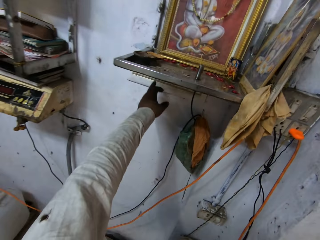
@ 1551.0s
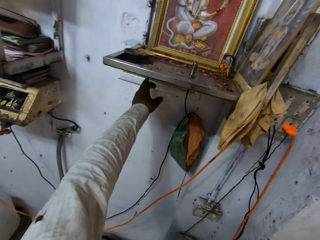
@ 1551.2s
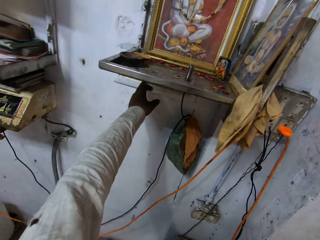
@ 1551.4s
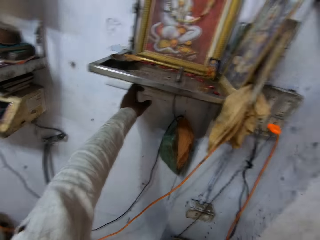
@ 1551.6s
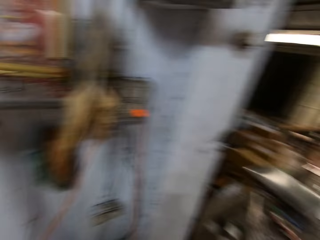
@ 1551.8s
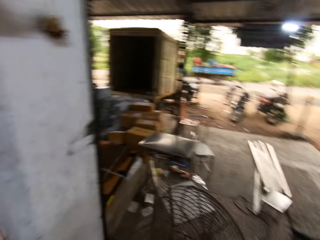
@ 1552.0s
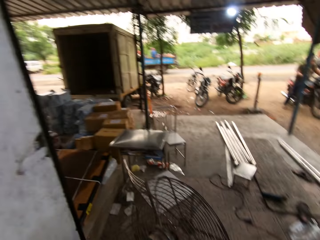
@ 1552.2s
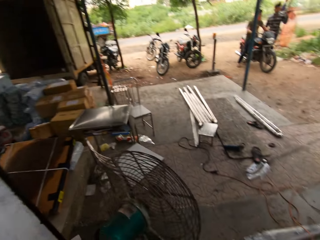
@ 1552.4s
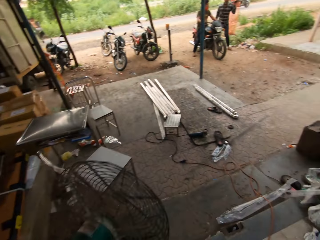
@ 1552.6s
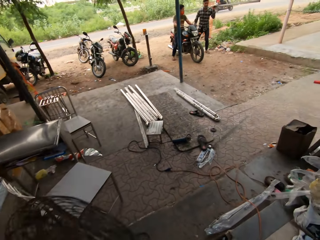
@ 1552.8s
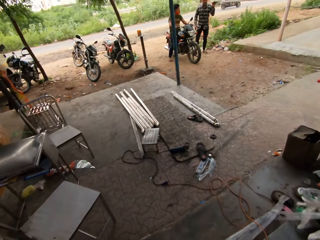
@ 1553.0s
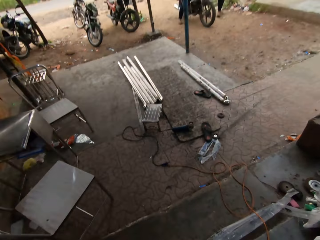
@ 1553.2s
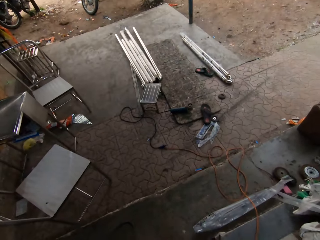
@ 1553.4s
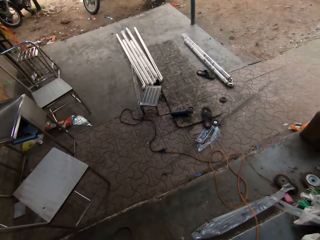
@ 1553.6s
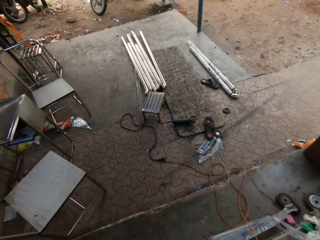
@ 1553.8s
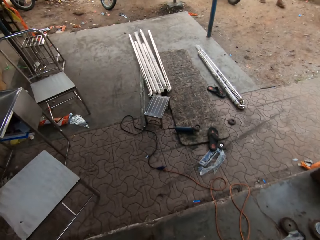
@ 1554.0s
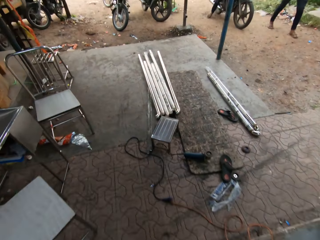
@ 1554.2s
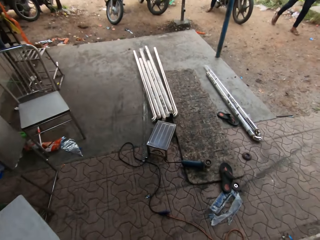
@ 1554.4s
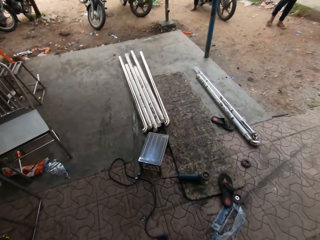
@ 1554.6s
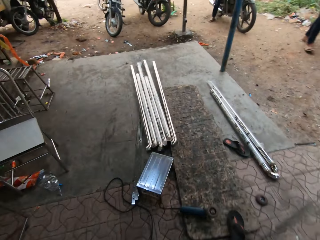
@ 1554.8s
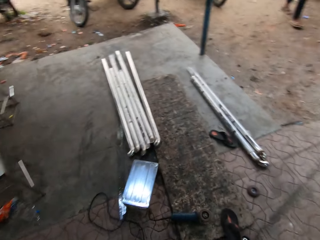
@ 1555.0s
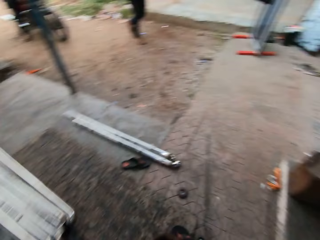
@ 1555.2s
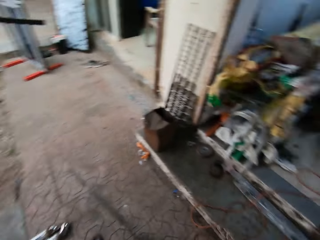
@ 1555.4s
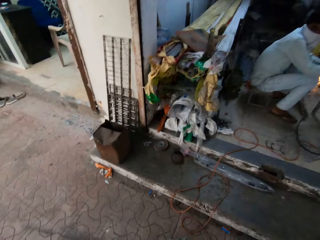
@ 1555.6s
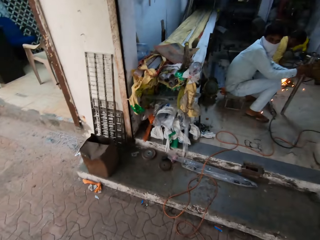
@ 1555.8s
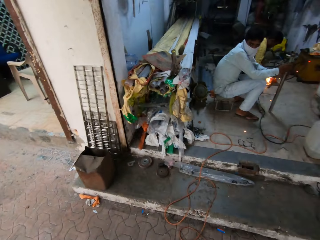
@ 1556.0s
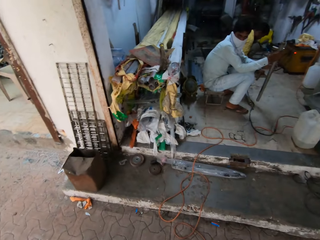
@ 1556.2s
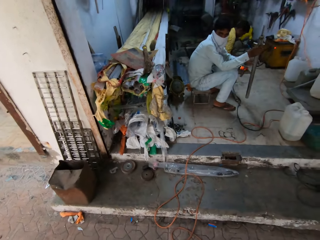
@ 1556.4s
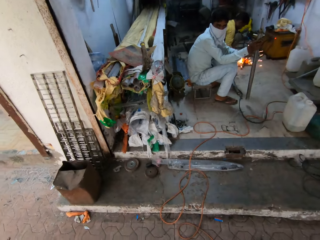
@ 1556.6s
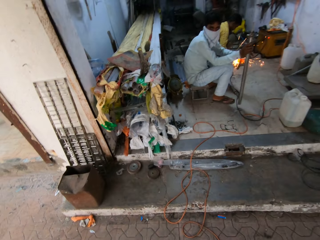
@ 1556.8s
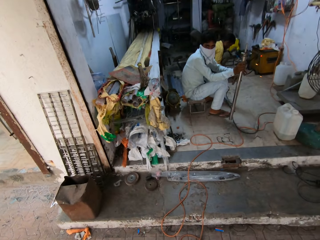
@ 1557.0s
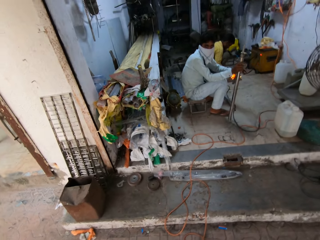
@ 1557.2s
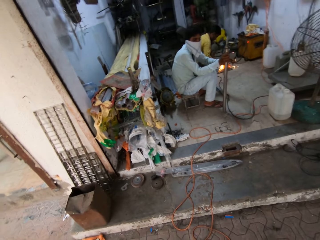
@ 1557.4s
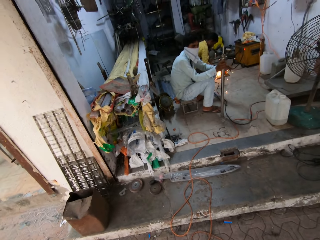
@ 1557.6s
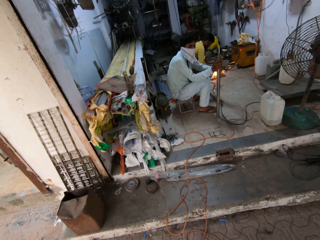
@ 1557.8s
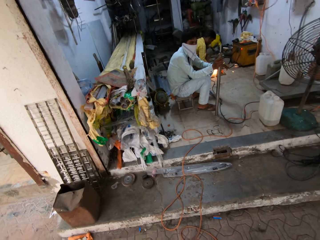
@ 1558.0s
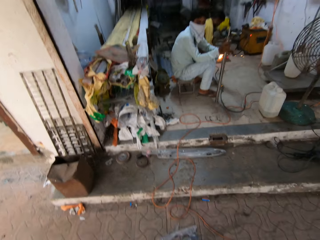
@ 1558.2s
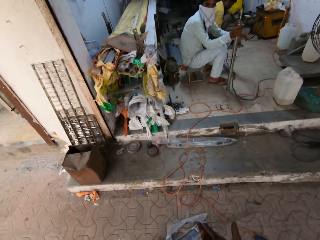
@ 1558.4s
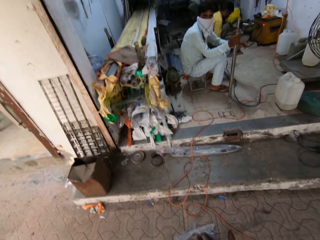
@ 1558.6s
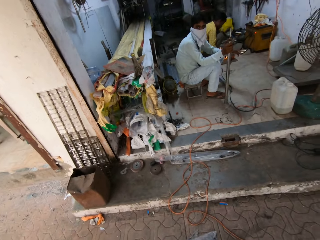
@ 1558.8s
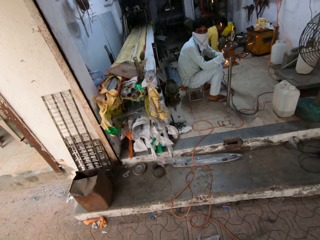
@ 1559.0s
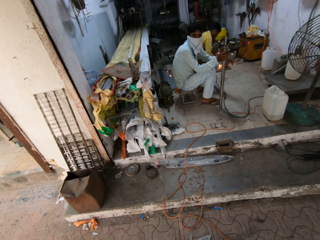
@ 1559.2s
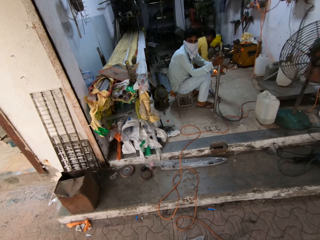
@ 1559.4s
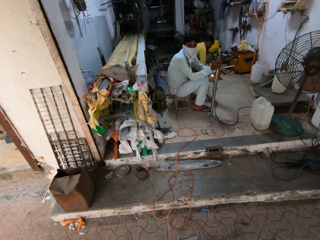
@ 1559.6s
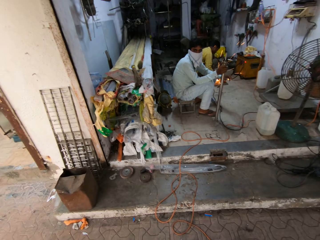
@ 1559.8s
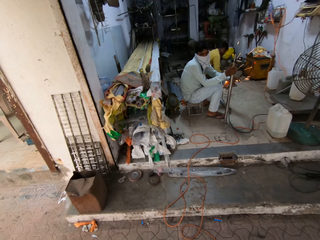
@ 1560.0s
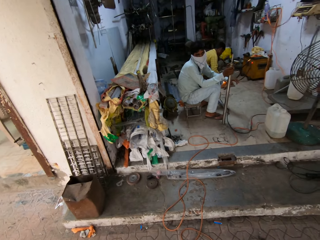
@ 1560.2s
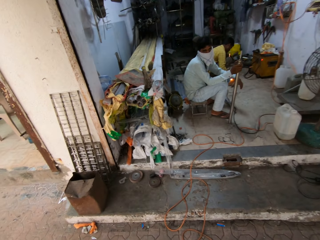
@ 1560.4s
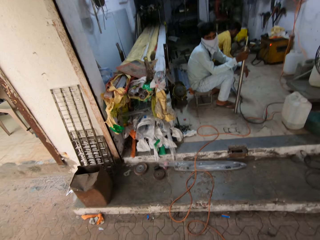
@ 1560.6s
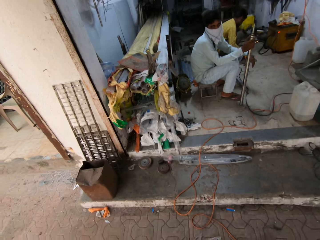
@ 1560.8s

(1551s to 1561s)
The camera wearer switches off the socket. They turn towards the compound and walk to the compound. They look around the workshop. They turn towards the workshop. They stare at a man. They interact with the man. They talk to the man.

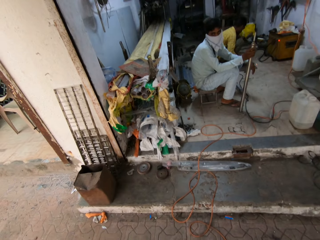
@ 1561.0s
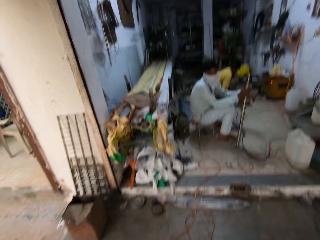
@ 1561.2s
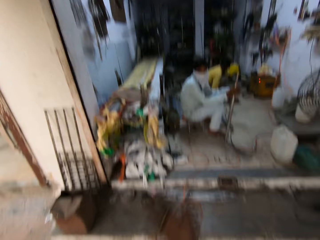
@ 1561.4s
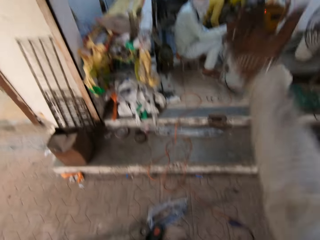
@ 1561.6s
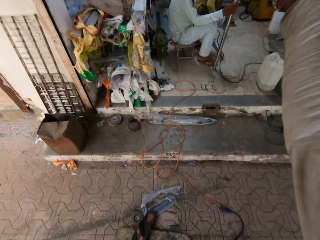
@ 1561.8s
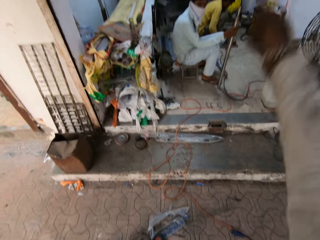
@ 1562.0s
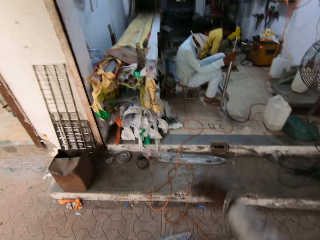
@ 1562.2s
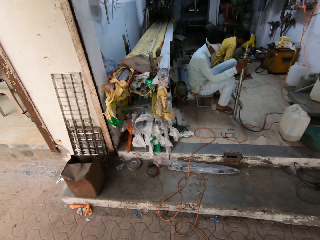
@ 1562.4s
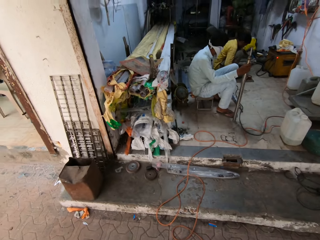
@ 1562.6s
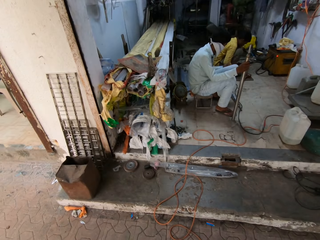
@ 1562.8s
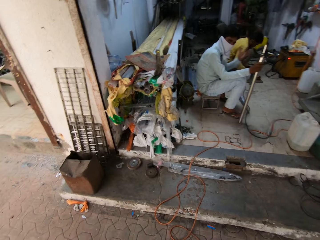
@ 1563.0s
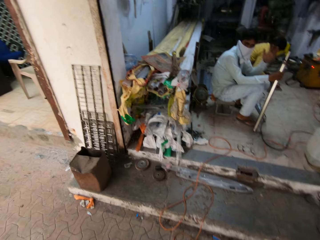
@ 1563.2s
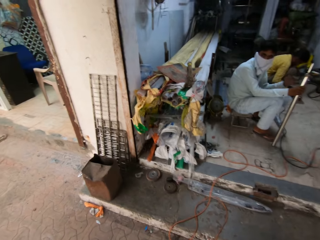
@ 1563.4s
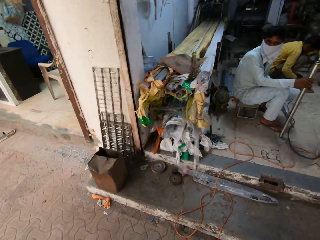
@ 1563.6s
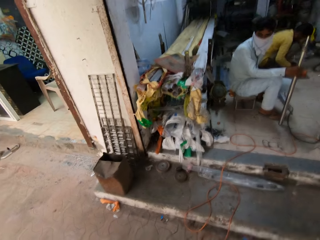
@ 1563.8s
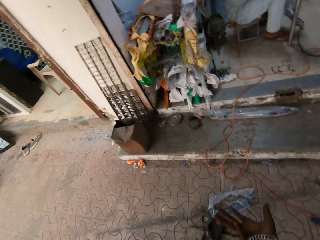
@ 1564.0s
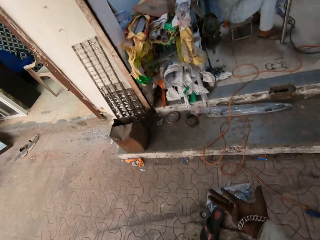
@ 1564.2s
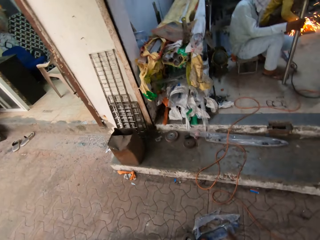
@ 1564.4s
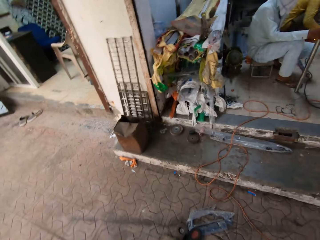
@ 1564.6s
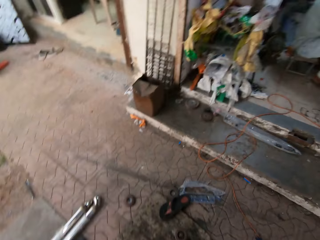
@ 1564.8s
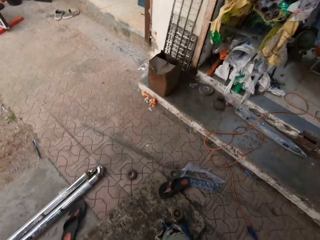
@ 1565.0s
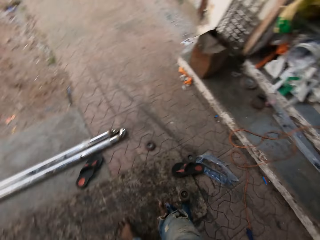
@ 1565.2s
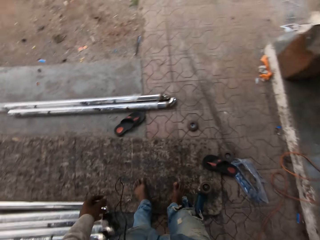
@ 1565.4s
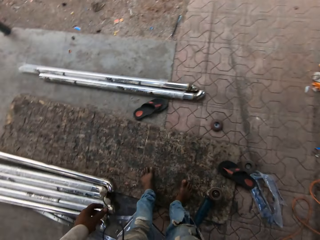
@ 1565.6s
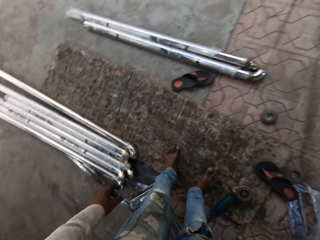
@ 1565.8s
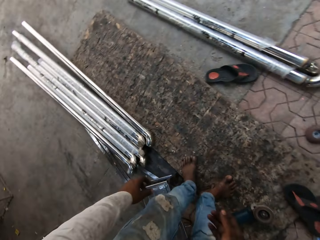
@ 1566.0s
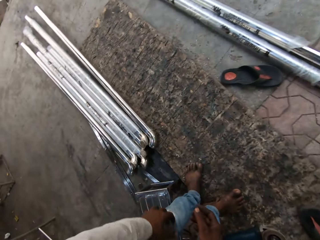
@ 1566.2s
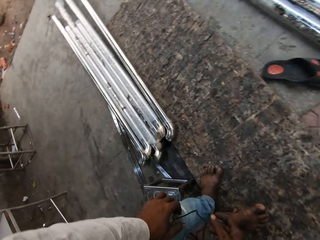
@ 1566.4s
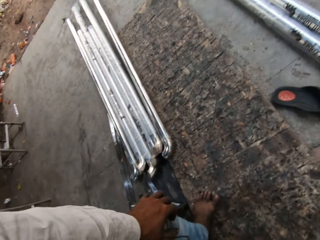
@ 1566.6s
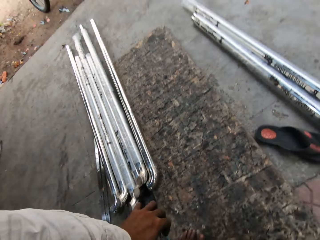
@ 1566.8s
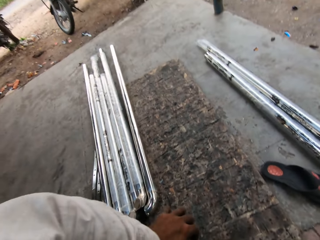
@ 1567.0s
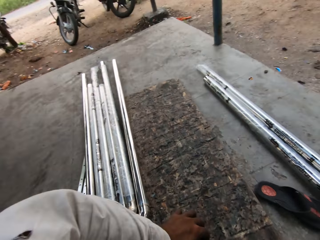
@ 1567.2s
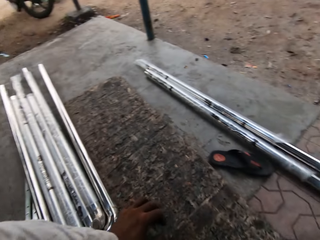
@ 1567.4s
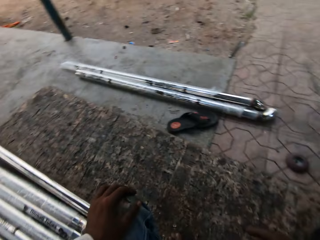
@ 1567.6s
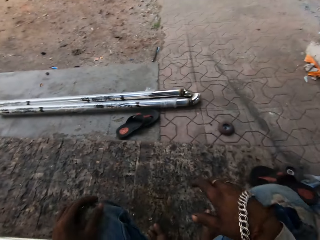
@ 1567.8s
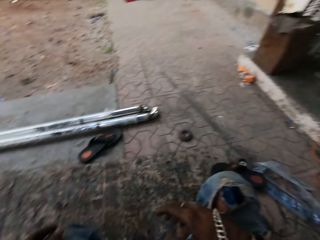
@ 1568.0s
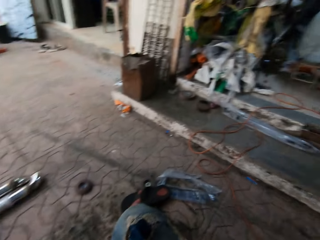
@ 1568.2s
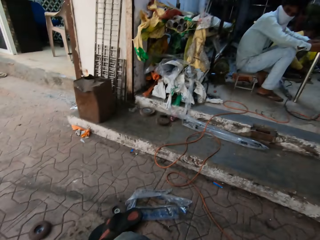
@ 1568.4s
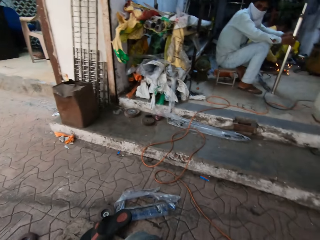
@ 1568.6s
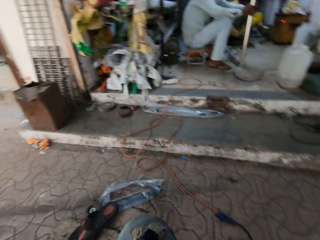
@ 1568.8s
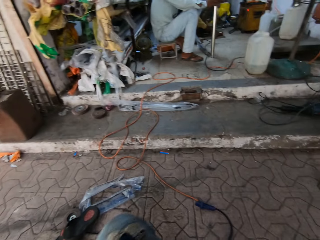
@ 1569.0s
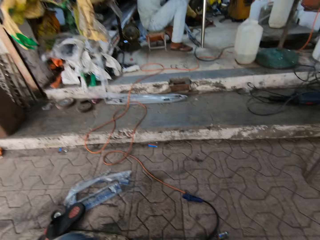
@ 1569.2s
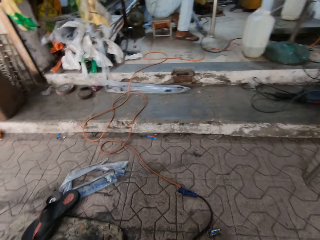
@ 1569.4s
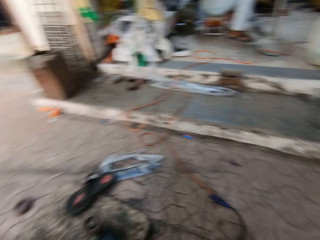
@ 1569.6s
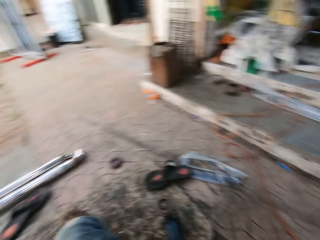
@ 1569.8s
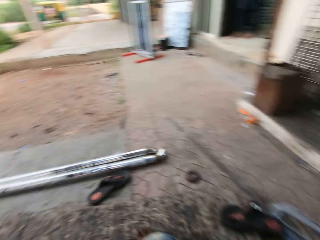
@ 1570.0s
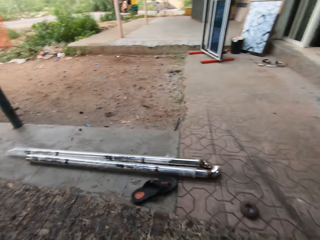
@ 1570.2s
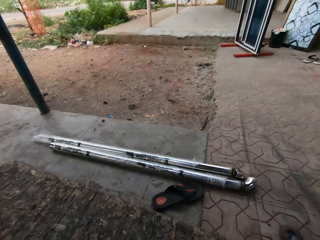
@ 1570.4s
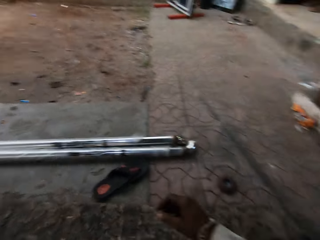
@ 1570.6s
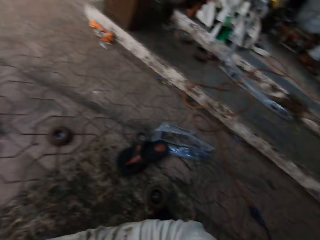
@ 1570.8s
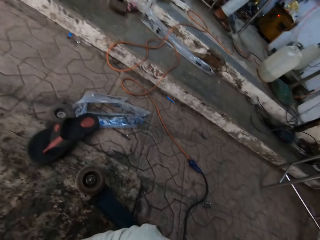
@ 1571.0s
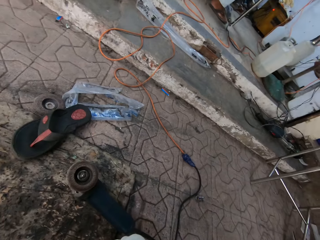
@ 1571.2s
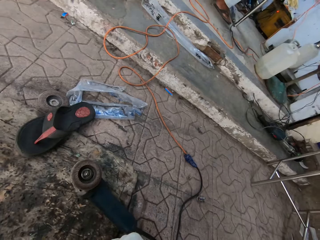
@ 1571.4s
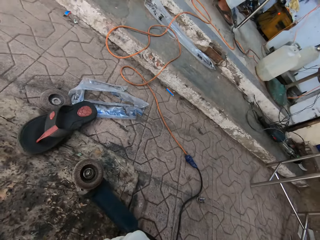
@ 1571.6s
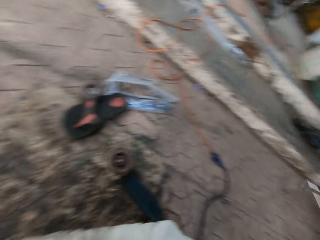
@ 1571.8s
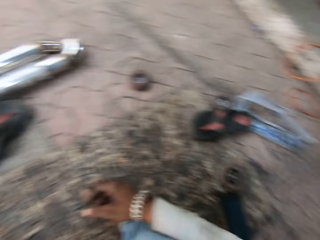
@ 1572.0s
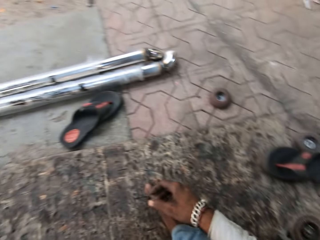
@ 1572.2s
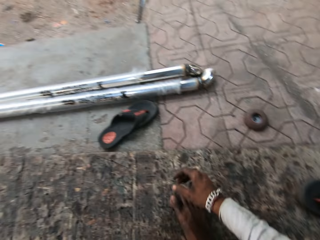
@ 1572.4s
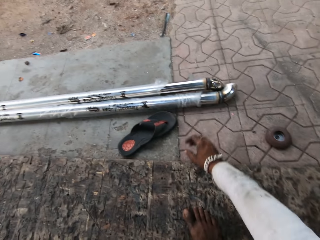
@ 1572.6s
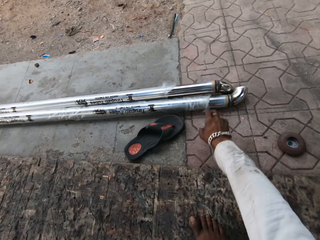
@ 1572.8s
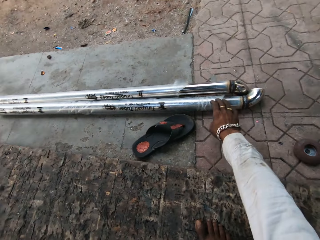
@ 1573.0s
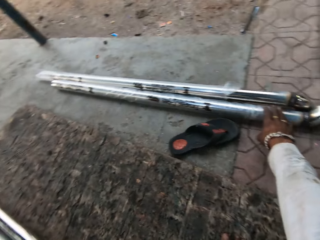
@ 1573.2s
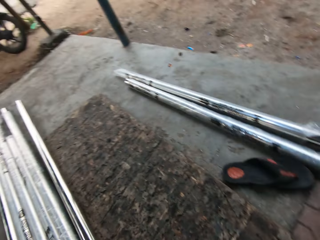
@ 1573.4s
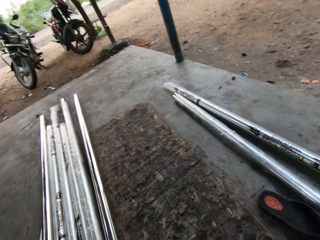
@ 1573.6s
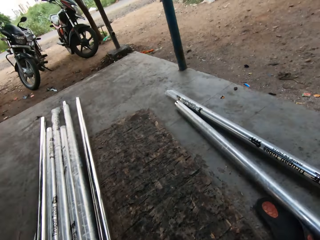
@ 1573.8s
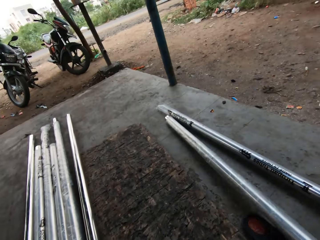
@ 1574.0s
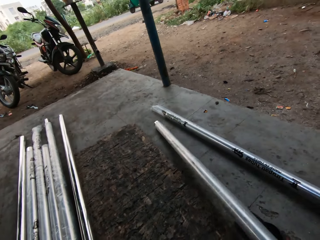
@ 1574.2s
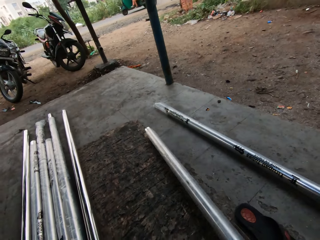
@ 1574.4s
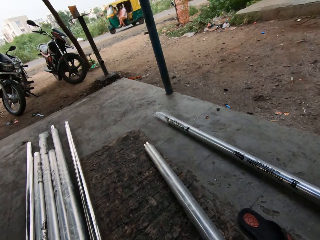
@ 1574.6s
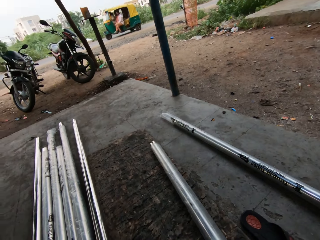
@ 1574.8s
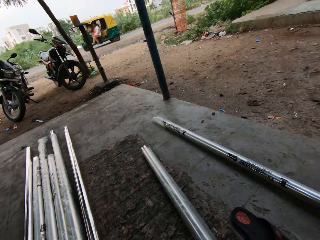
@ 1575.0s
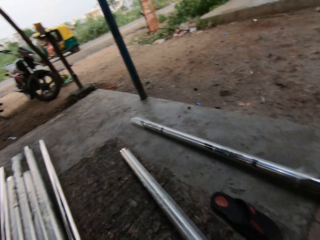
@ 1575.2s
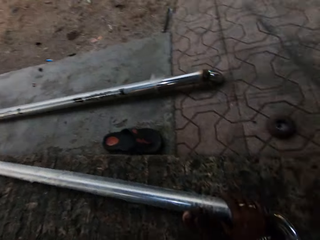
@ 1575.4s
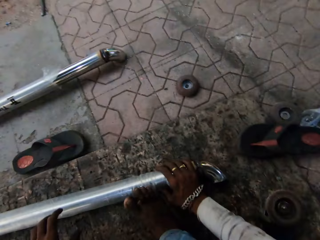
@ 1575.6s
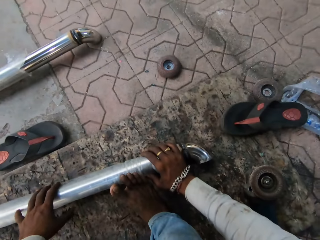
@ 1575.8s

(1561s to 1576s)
The camera wearer straightens his hand. He raises his hand. A man talks to the camera wearer. The camera wearer interacts with the man. He turns towards the stainless steel balusters. He sits on the stool. He looks around. He interacts with the man. He moves the stainless steel baluster towards himself.
